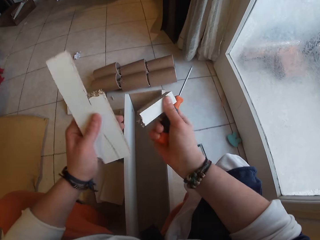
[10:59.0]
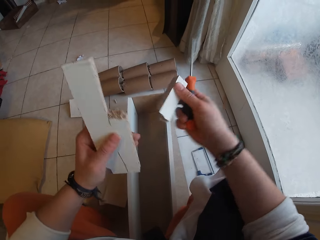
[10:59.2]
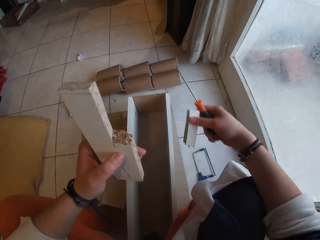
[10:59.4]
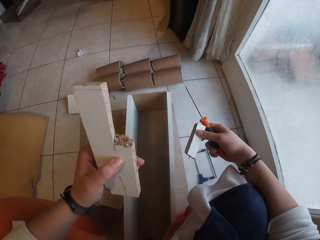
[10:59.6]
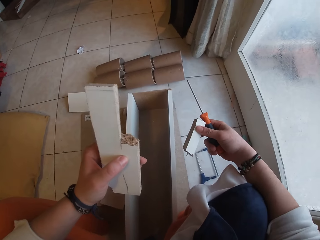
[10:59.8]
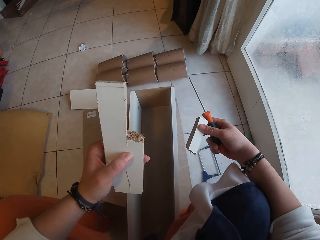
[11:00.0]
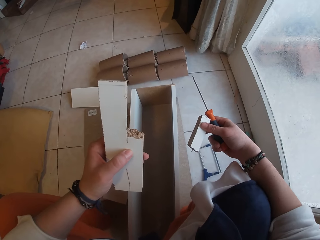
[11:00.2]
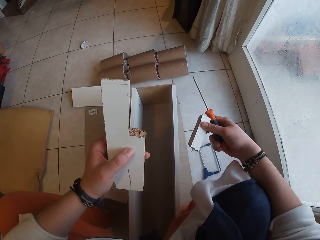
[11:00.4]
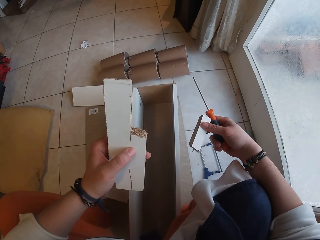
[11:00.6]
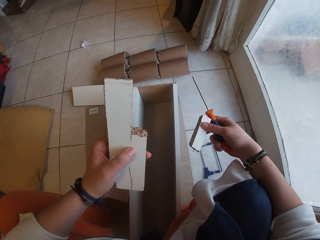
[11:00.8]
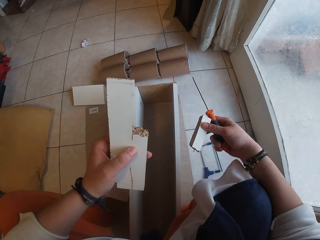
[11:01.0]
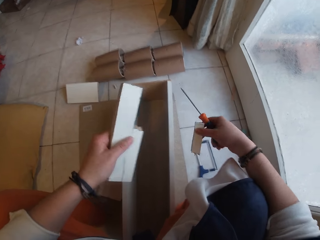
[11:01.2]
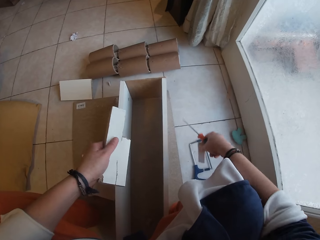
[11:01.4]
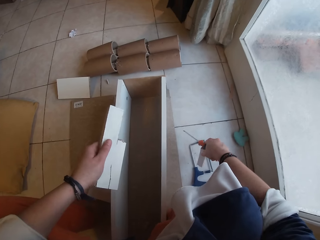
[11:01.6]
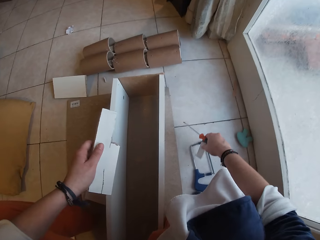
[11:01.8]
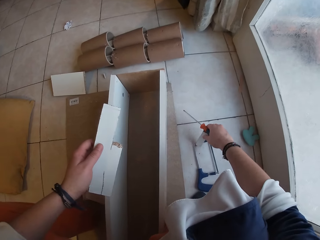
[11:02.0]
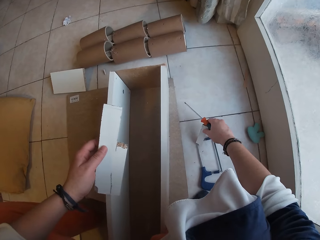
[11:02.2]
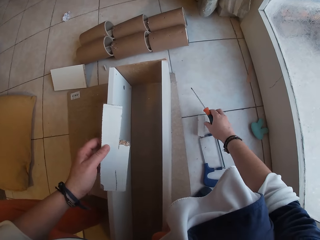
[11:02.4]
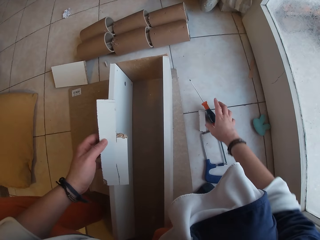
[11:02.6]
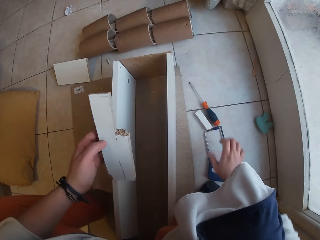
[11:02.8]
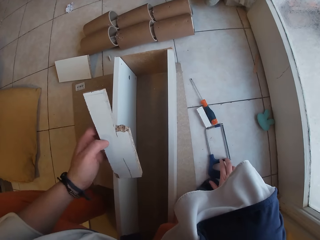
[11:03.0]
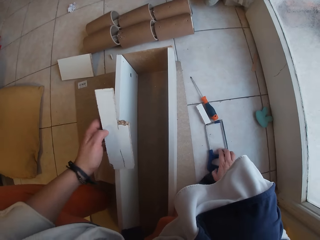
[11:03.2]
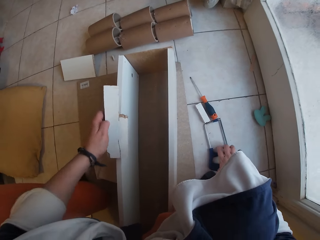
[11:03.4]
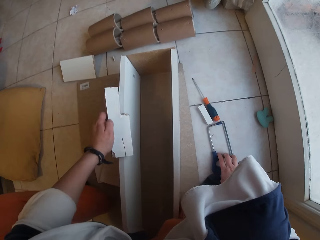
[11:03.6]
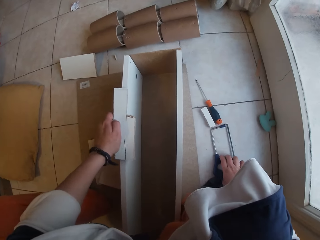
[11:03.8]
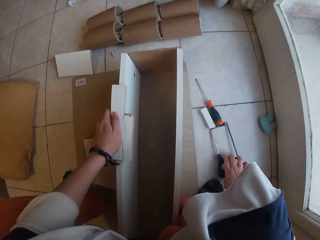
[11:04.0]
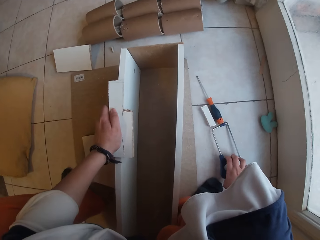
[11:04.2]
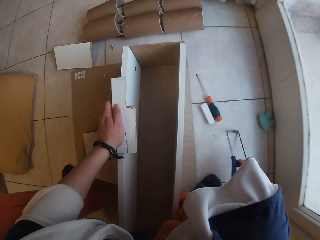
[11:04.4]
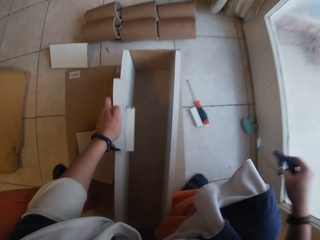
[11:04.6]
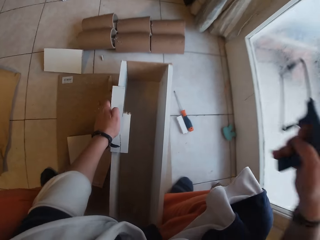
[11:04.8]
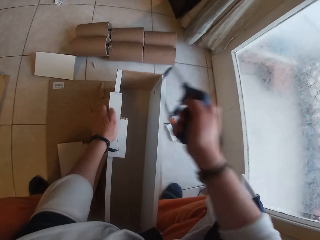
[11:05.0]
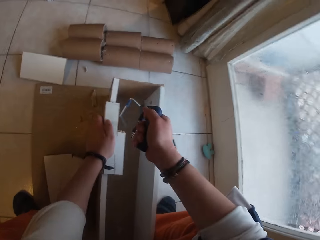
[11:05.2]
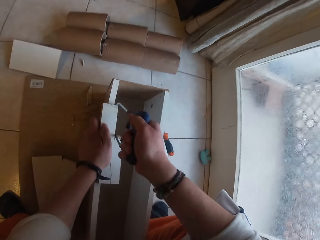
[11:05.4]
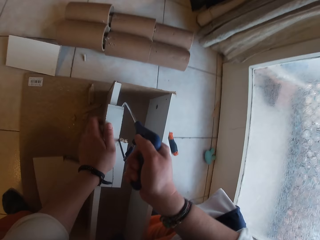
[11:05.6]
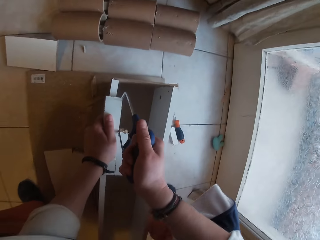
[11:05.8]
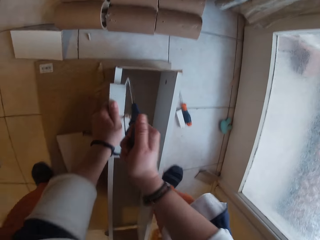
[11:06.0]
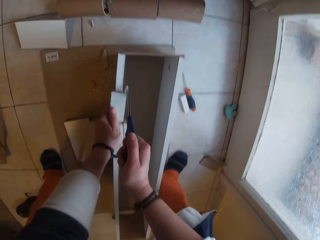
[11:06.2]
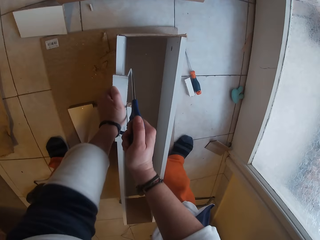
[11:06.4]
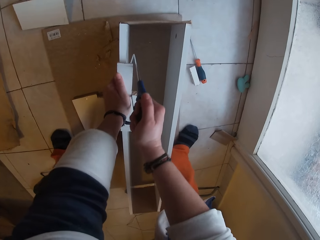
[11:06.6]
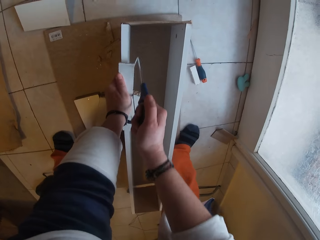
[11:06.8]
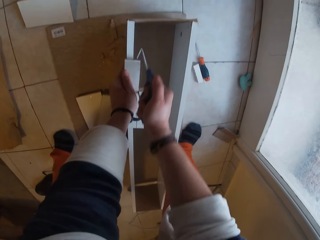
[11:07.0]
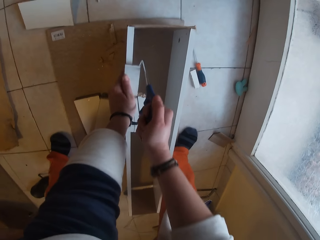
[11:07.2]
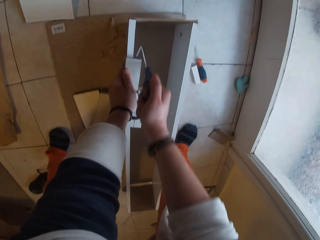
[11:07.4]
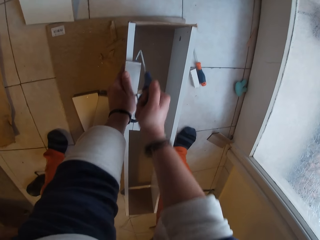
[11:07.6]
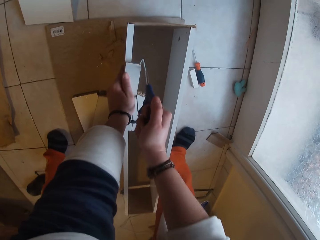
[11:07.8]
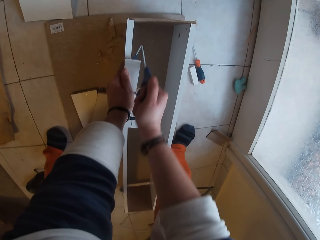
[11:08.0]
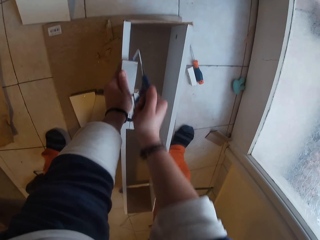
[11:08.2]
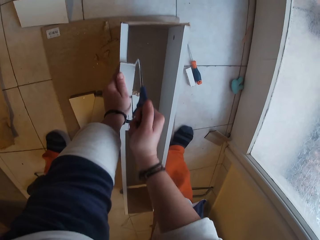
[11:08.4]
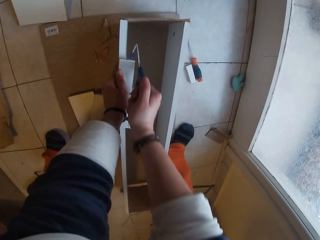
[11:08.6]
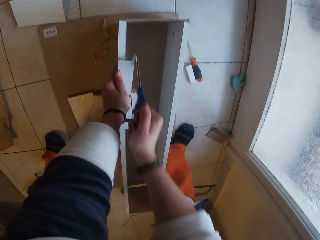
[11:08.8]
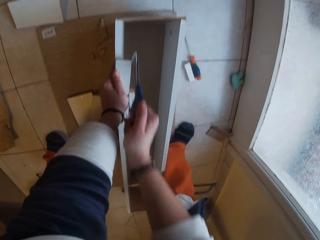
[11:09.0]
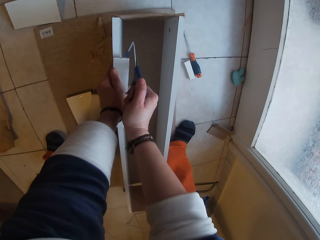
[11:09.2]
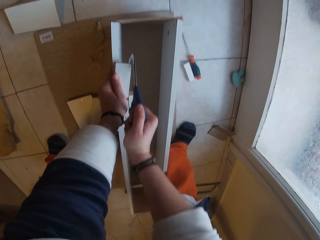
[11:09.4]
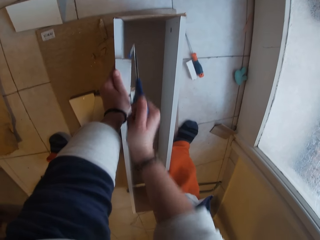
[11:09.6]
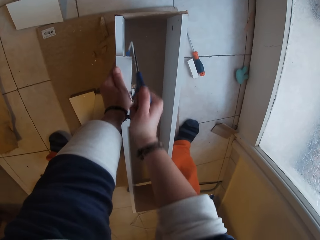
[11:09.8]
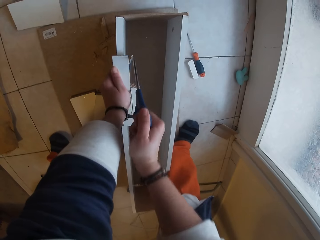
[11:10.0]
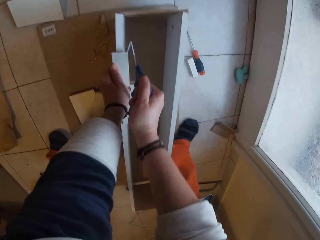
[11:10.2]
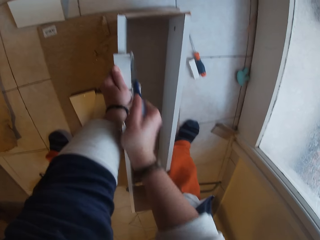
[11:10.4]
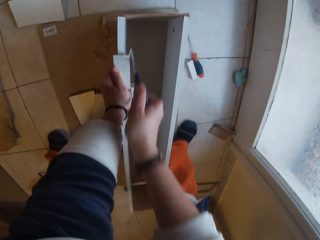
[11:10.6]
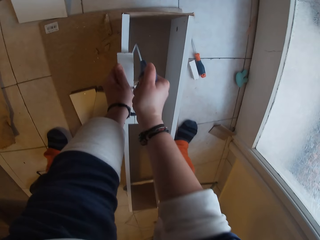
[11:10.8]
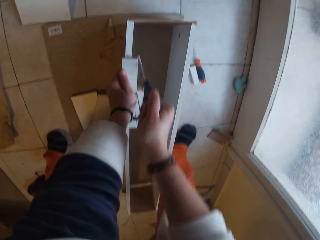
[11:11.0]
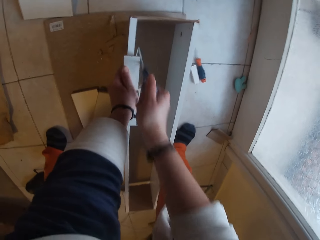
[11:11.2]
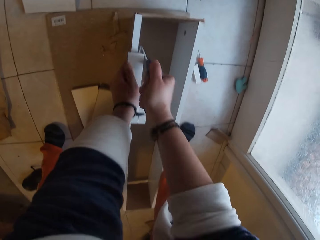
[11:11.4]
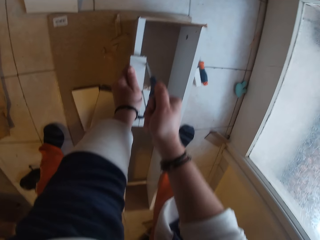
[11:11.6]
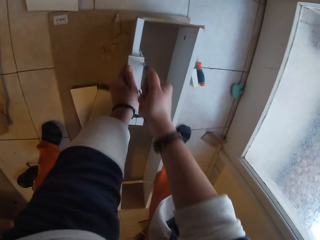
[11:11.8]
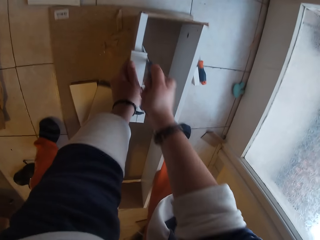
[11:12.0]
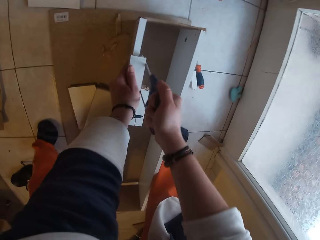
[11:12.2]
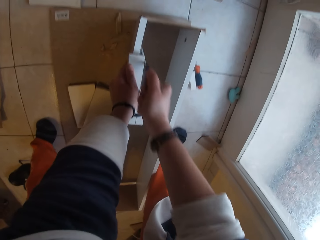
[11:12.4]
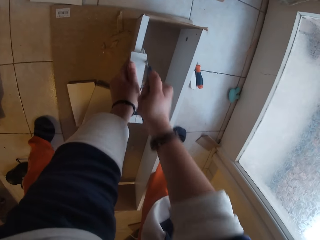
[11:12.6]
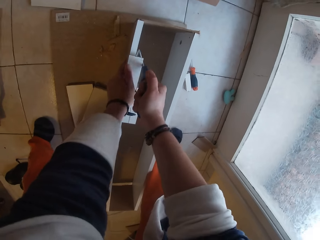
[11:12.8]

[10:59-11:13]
The camera wearer breaks off a part of the piece of wood in her left hand with her right hand. She cuts the wood. She presses her left thumb on the piece of wood in her left hand. She drops the cut piece of wood in her right hand on the floor. She drops the screwdriver in her right hand on the floor. She places the piece of wood in her left hand on the wood box on the floor. She picks up the hacksaw on the floor with her right hand. She cuts the piece of wood in her left hand on the wood box on the floor with the hacksaw in her right hand.

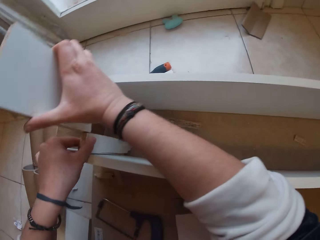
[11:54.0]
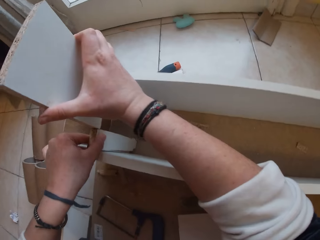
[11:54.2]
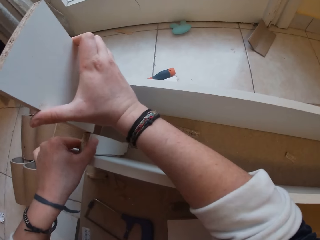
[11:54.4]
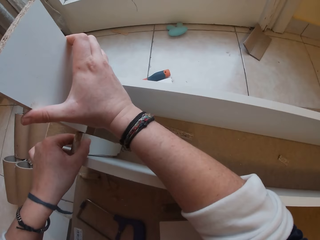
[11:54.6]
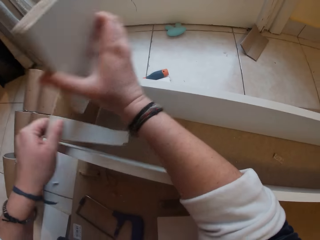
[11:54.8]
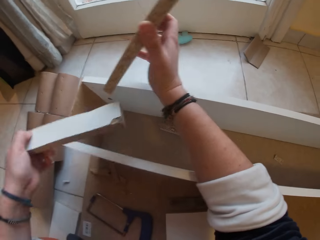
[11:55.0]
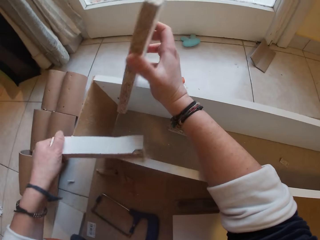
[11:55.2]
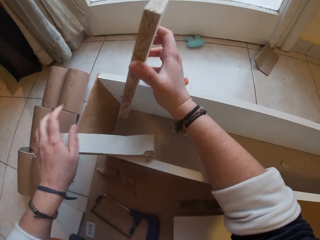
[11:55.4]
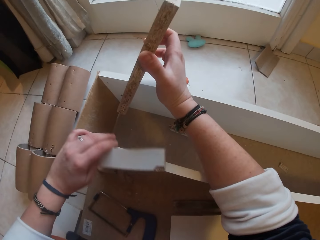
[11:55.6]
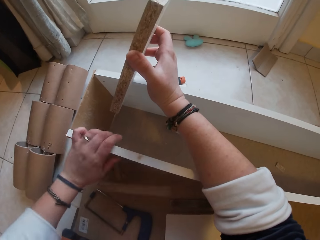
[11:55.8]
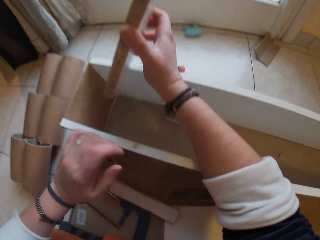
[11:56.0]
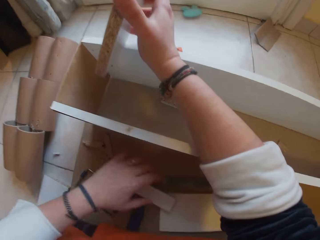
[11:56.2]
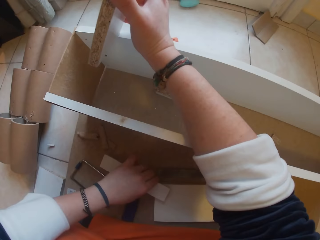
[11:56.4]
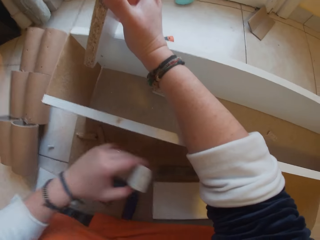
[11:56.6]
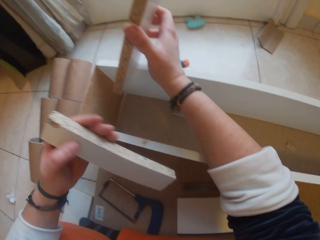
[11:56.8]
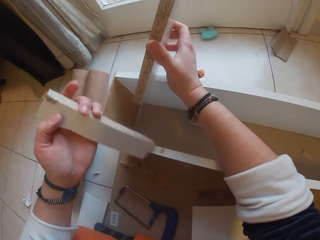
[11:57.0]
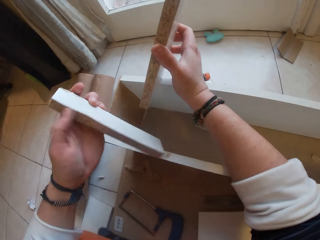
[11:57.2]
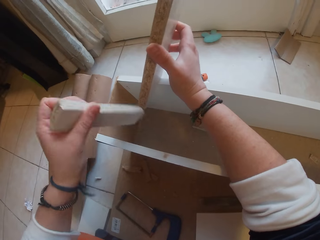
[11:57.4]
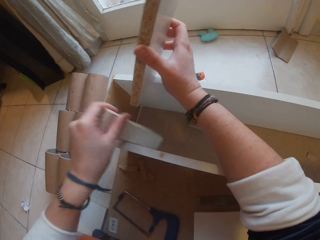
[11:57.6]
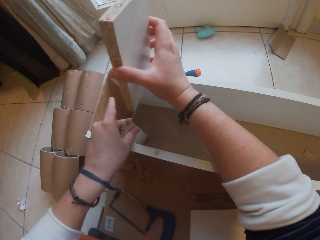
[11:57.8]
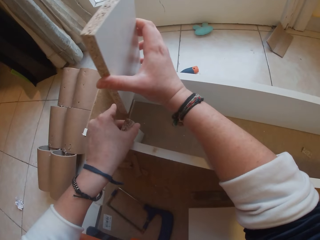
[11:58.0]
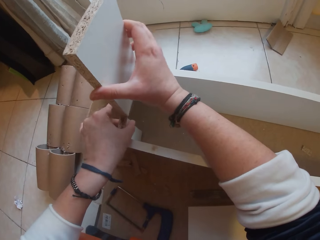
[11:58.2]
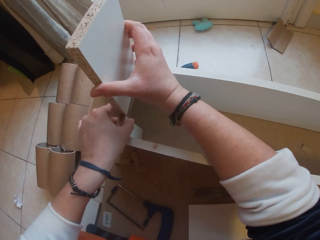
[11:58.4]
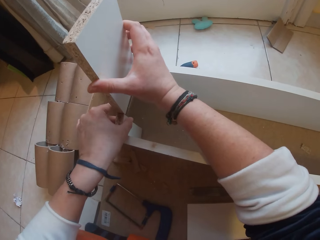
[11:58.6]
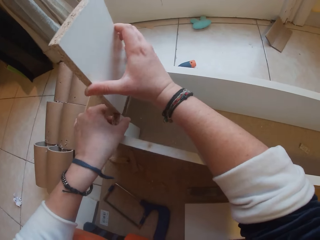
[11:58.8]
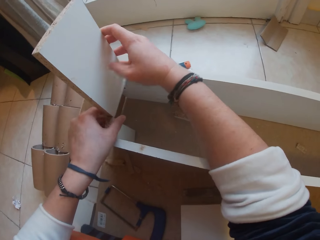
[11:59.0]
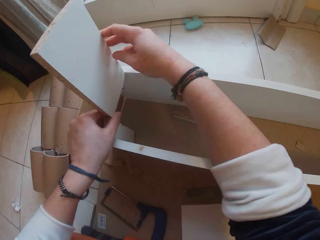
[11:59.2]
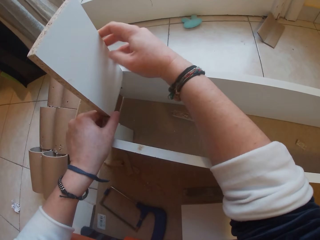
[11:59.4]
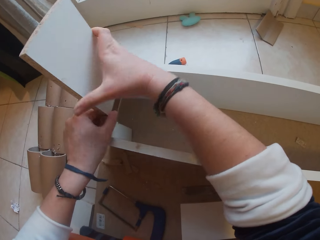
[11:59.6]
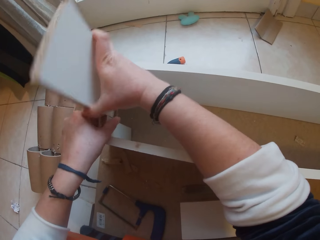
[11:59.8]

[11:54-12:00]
The camera wearer places the piece of wood in her left hand on the wood box on the floor with her left hand. She picks up the piece of wood on the floor with her left hand. She puts the piece of wood in her left hand inside the wood box on the floor with her left hand. She fixes the piece of wood in her right hand on top of the piece of wood in her left hand in the wood box on the floor with her right hand.
